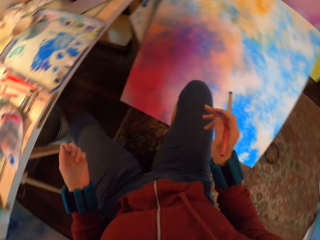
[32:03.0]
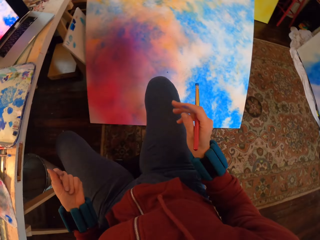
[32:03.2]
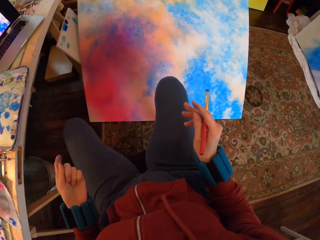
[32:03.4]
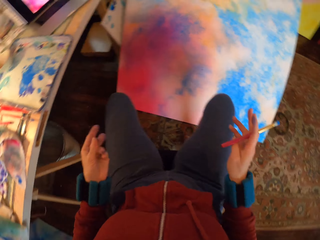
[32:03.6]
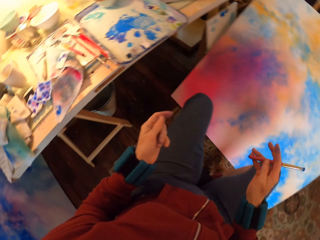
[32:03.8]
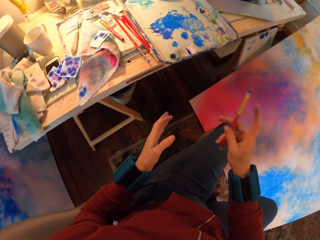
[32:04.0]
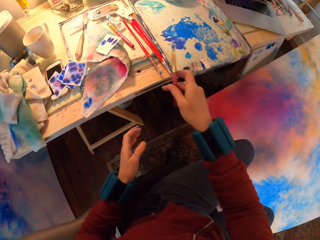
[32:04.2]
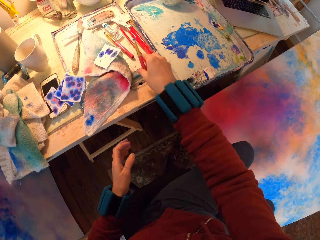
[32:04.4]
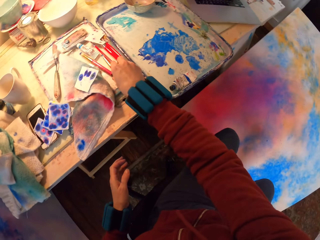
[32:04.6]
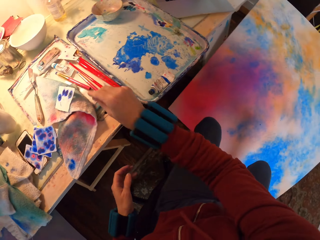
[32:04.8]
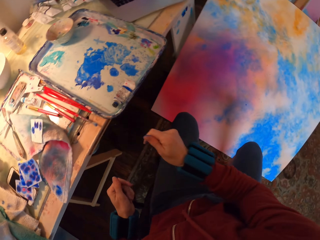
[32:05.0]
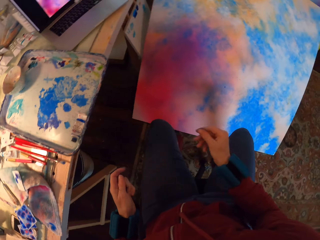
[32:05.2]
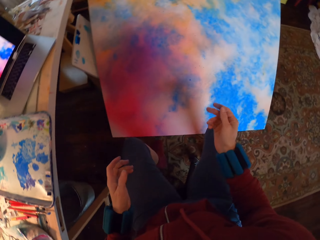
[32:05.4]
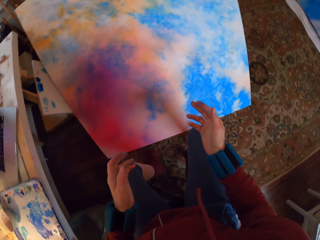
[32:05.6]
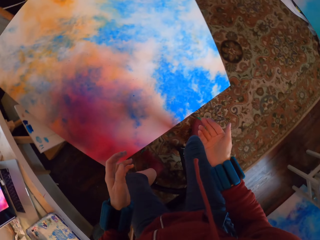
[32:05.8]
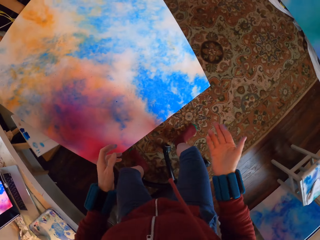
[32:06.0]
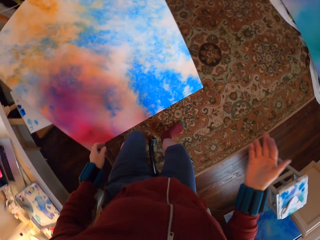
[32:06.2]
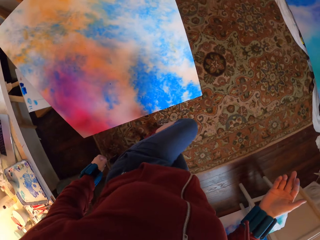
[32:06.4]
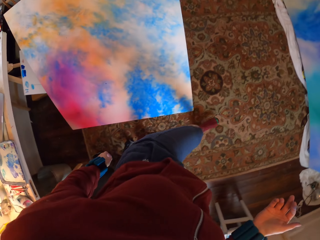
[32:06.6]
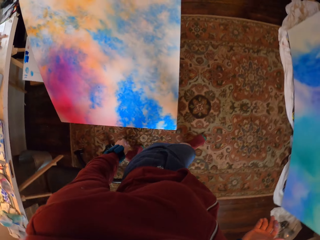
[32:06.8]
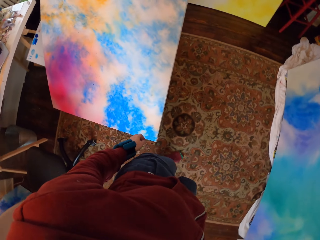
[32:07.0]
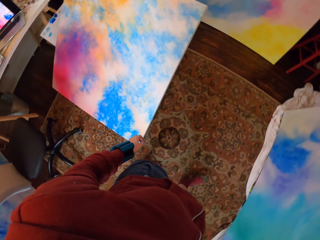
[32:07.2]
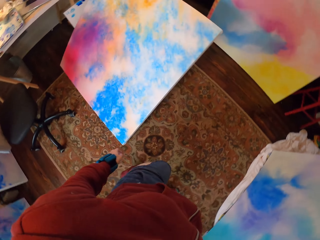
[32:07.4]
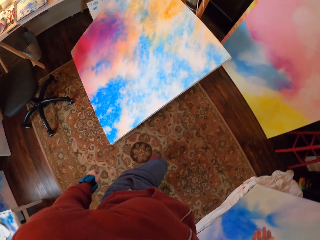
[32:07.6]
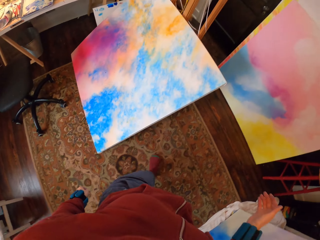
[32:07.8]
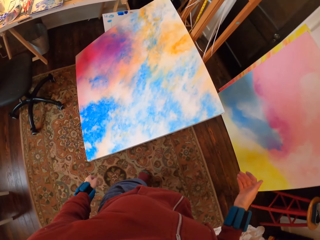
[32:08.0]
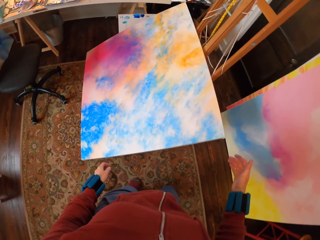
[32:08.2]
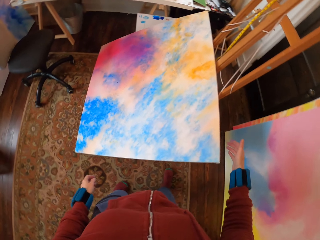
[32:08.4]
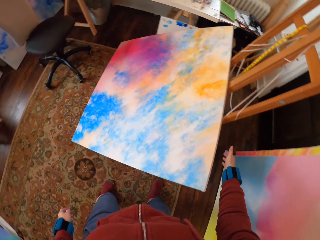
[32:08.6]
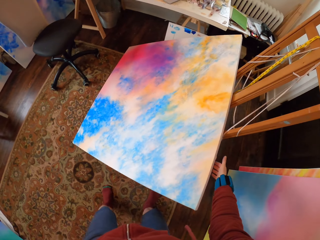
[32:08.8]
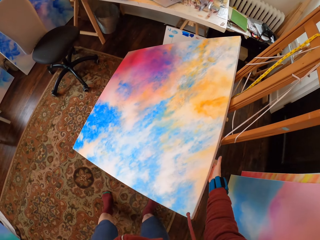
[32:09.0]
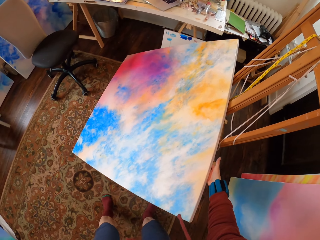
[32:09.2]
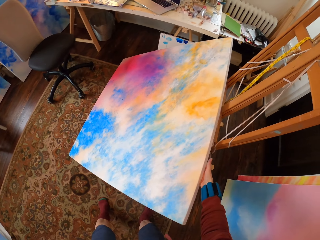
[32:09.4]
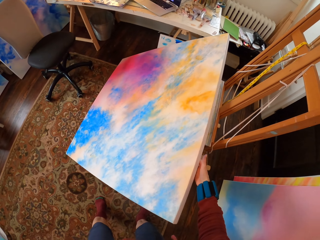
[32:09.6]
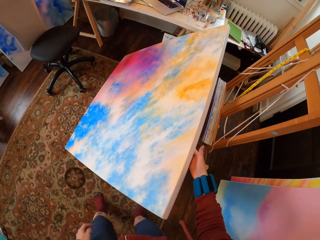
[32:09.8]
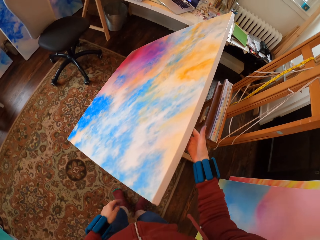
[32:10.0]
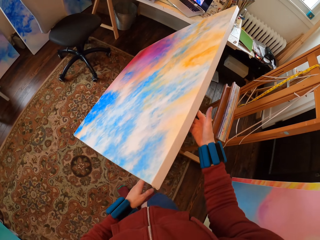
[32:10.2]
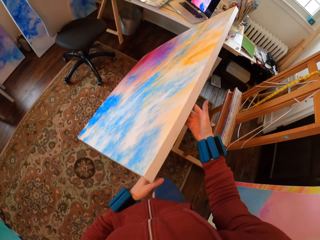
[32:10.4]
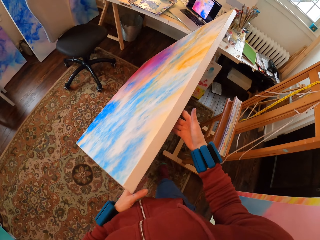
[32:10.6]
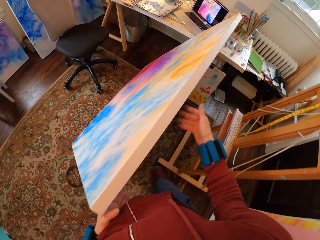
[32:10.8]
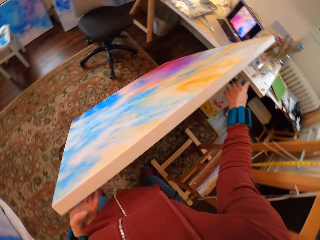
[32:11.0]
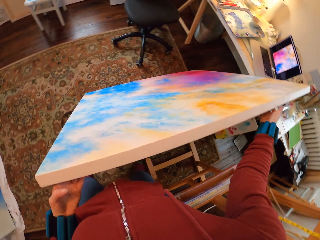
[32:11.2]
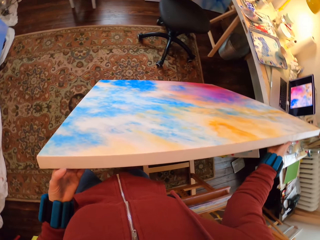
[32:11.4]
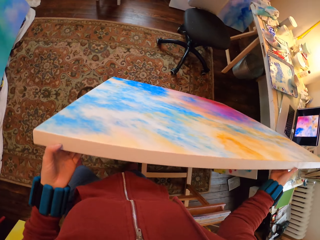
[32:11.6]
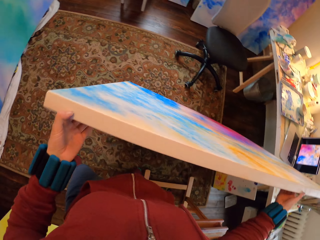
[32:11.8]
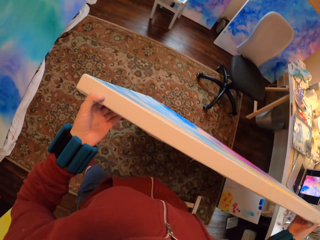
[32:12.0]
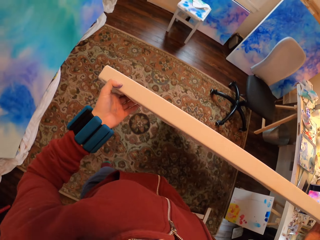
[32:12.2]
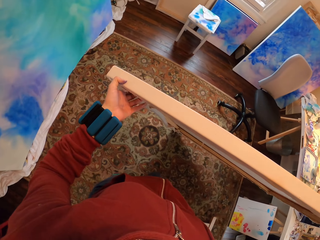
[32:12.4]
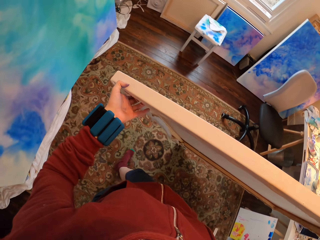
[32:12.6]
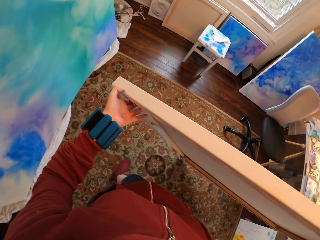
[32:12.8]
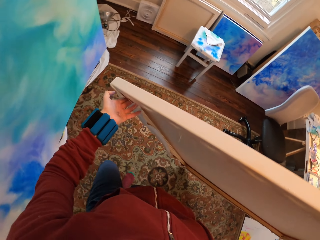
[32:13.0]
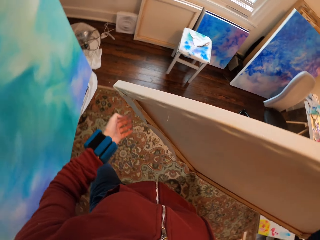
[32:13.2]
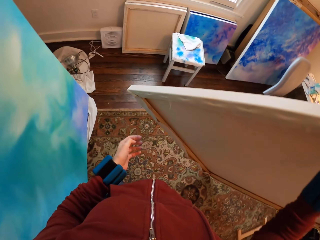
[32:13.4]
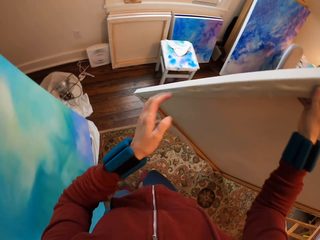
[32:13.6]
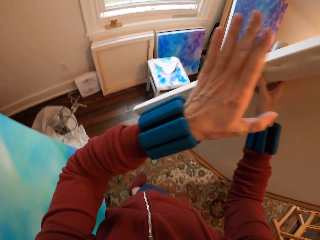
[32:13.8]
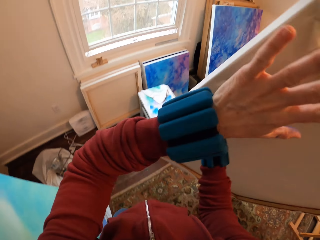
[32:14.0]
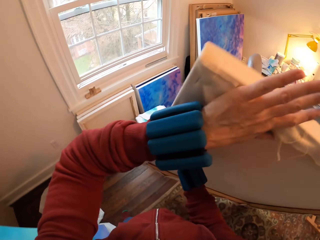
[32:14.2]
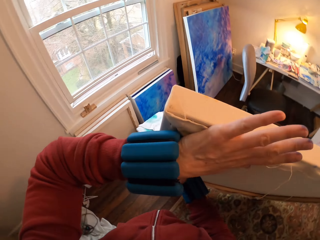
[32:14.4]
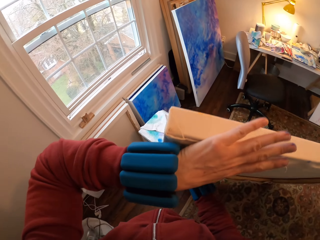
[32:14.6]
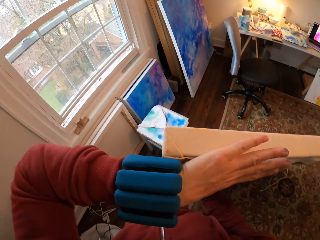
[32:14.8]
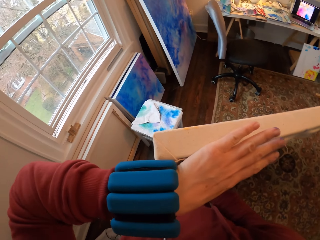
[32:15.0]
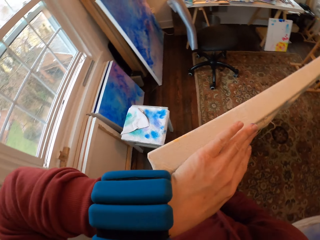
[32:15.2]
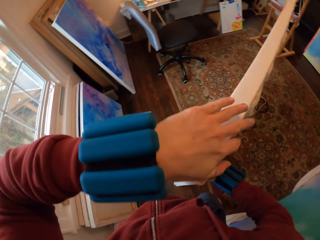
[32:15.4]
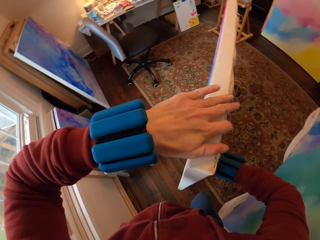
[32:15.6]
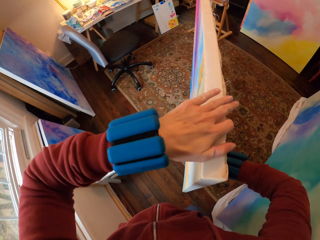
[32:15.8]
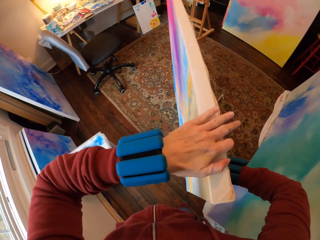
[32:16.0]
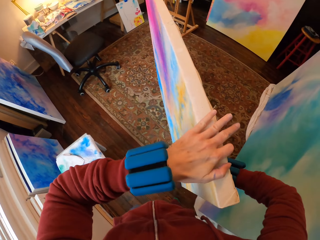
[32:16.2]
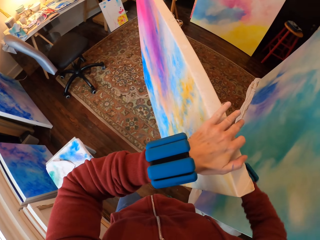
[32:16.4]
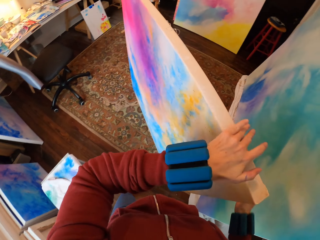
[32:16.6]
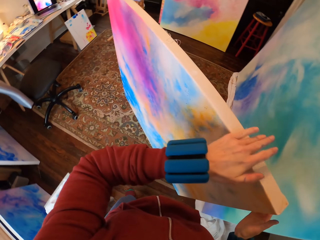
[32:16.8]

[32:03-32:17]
The camera wearer places the painting brush on the table. They walk around. They lift the canvas. They turn the Masonite board. They walk around.

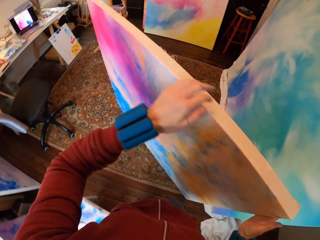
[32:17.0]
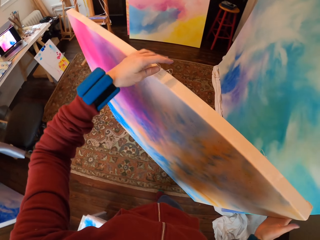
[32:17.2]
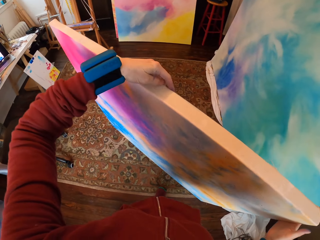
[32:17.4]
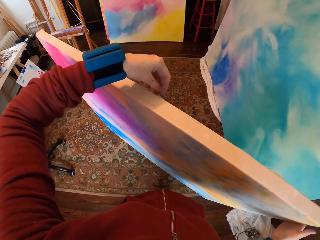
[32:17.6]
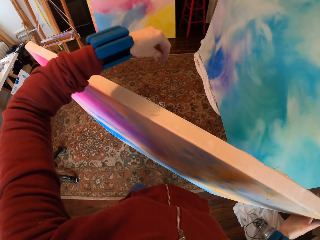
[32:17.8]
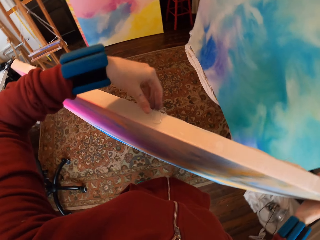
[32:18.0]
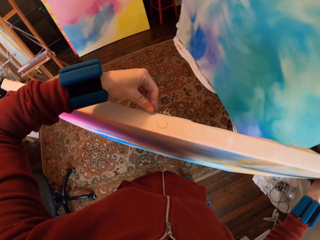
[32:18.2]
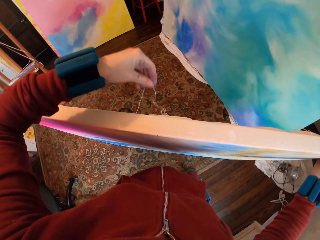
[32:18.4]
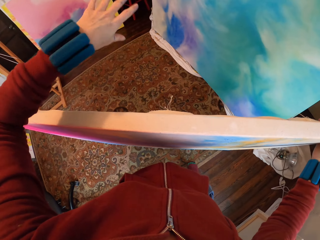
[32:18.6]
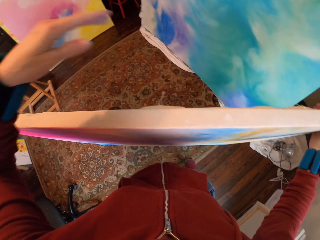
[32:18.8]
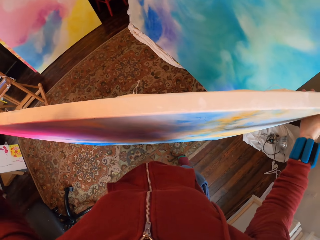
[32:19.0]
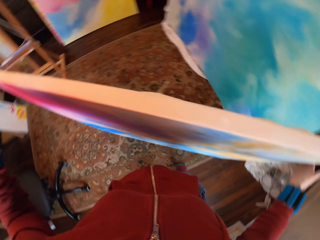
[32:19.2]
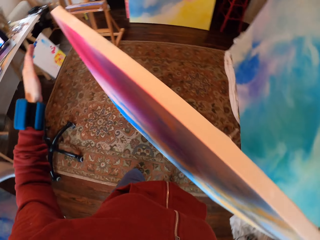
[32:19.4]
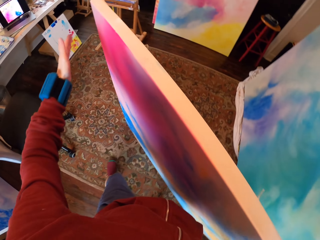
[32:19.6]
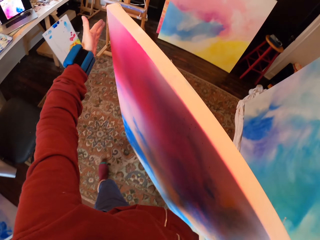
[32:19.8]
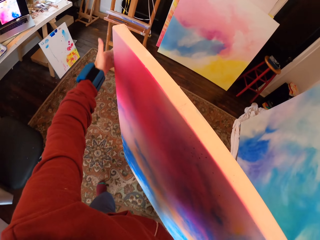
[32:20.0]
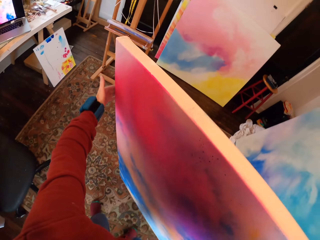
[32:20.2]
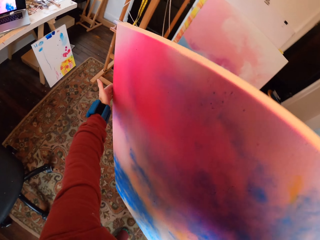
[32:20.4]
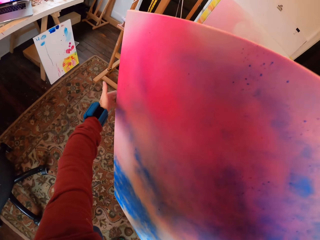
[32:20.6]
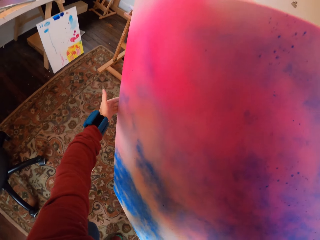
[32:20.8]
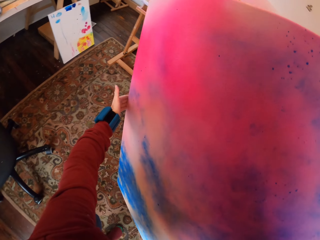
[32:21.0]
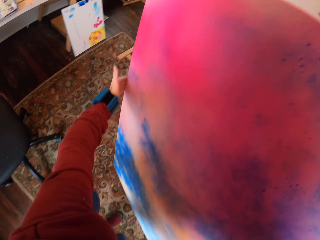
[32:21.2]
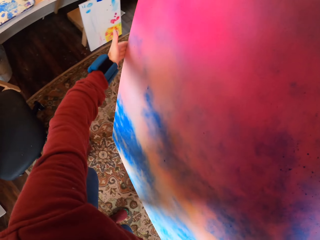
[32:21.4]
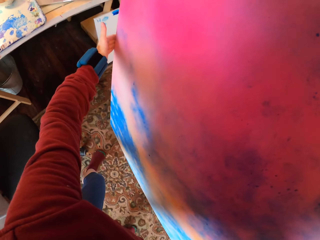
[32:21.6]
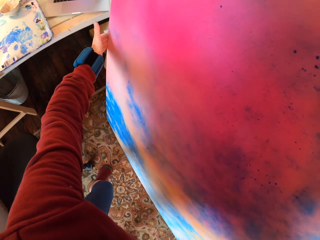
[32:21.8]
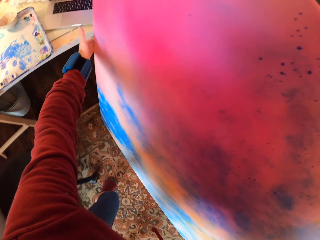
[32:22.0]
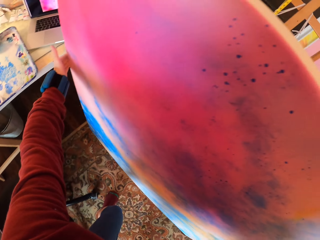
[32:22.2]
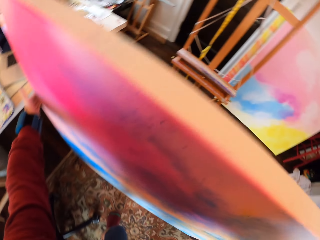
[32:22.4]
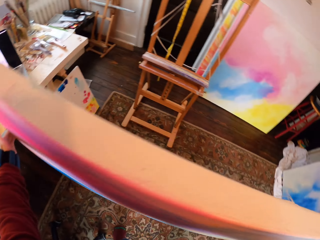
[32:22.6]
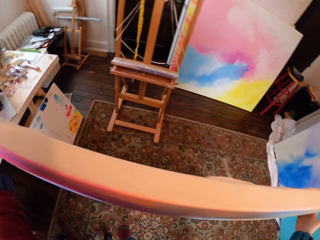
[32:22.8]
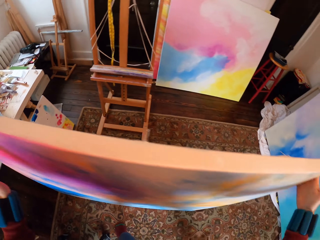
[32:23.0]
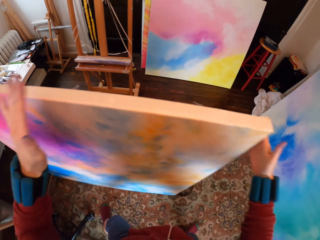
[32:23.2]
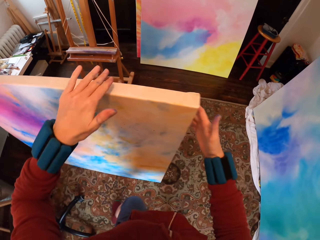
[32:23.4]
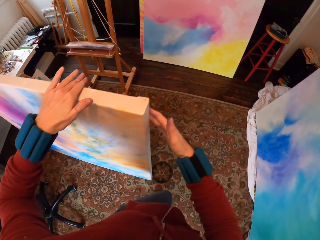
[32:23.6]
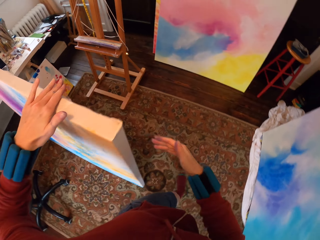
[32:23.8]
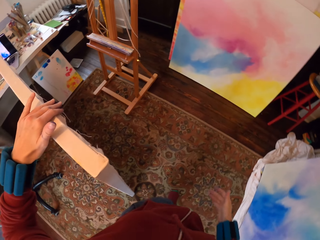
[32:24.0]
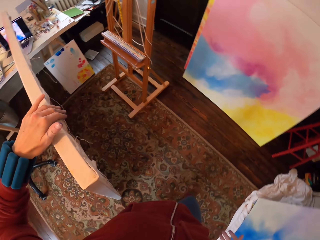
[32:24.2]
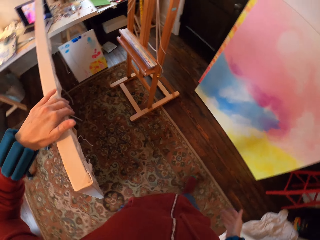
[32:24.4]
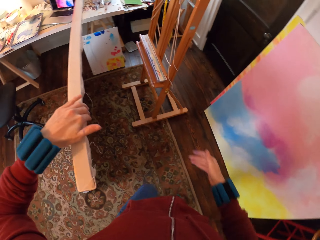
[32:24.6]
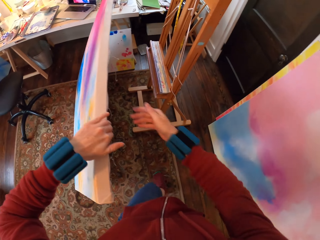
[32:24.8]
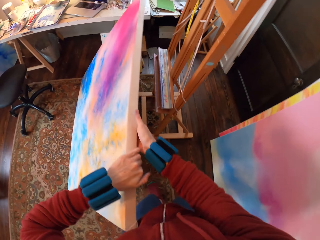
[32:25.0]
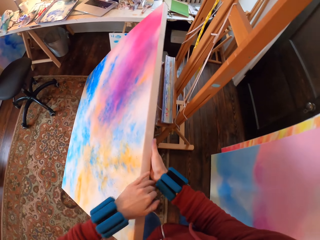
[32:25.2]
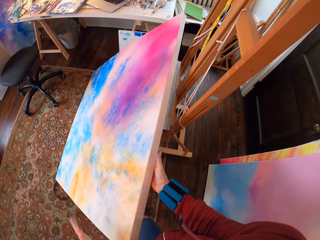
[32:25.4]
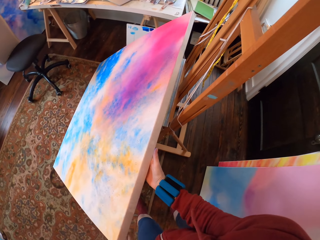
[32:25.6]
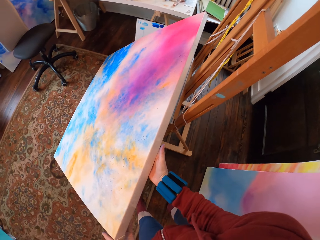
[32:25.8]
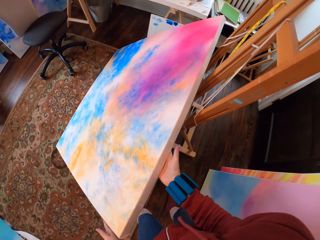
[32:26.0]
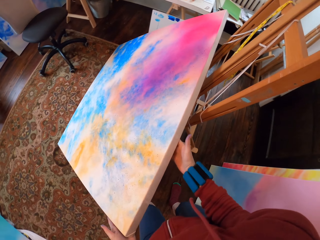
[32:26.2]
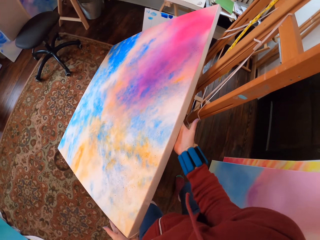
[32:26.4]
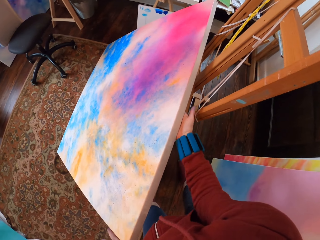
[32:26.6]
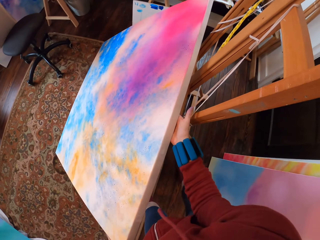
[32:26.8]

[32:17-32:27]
The camera wearer places the Masonite board on the stand.
